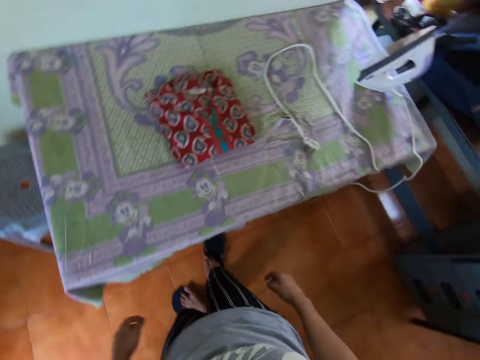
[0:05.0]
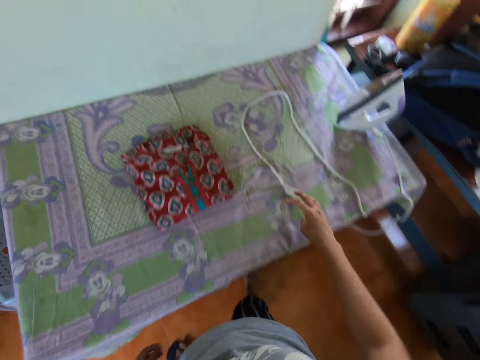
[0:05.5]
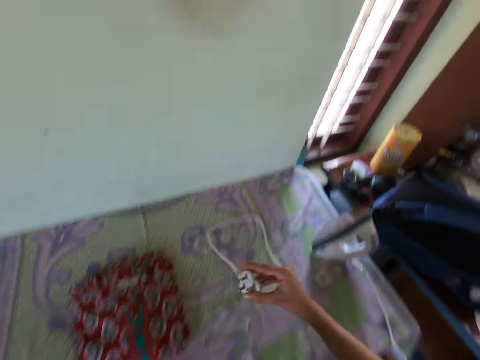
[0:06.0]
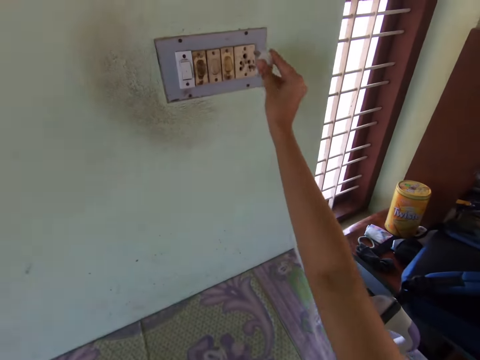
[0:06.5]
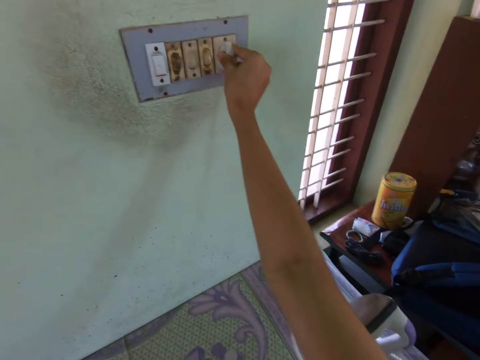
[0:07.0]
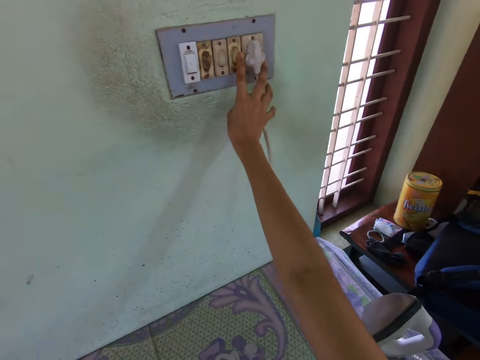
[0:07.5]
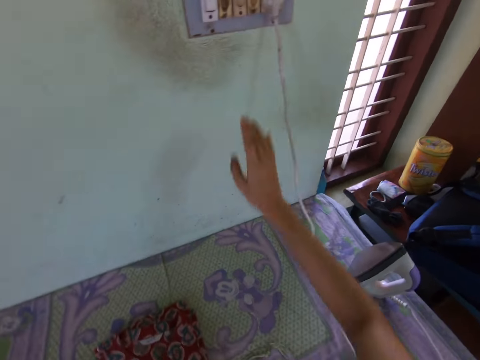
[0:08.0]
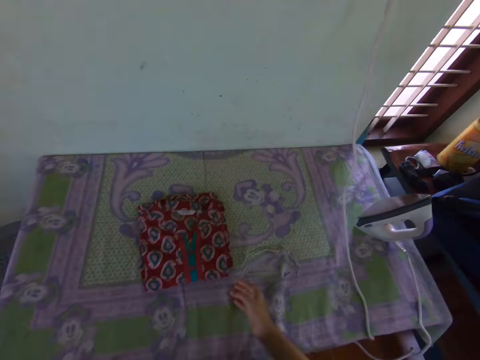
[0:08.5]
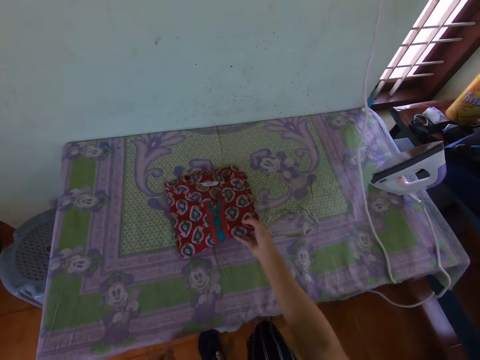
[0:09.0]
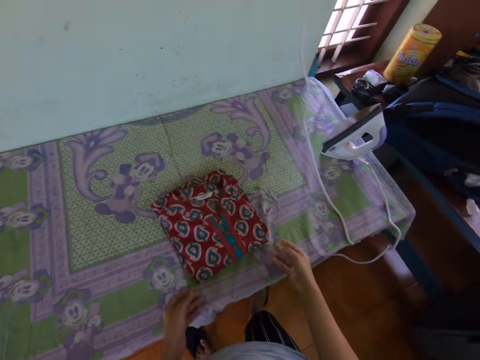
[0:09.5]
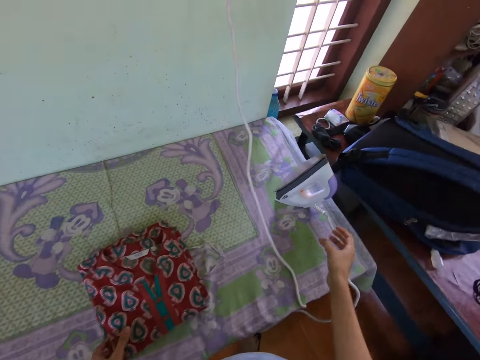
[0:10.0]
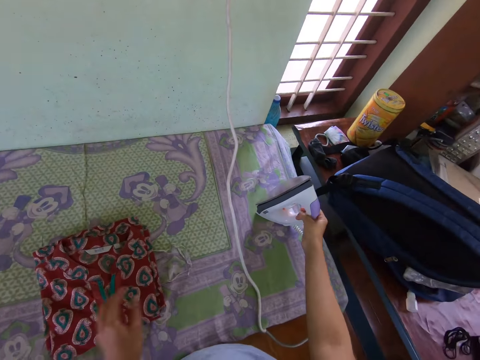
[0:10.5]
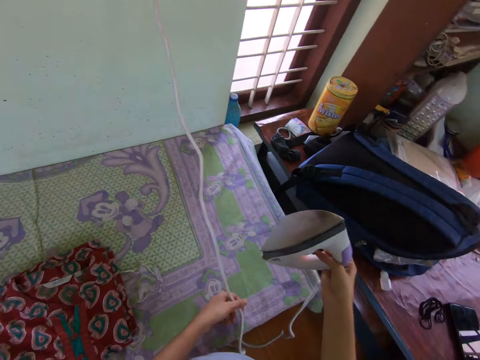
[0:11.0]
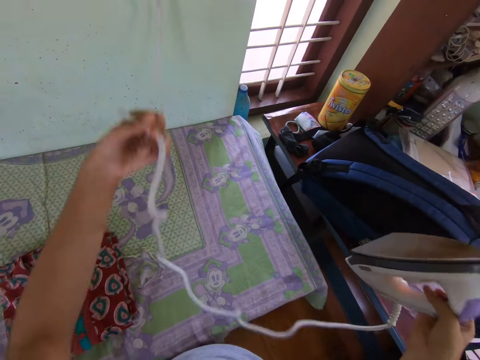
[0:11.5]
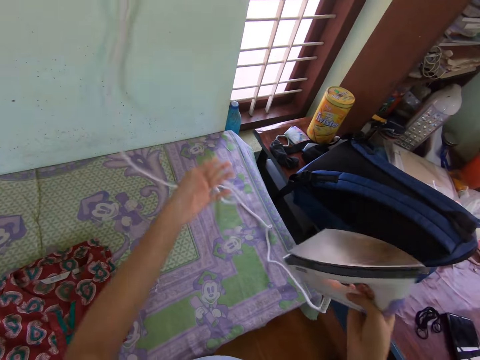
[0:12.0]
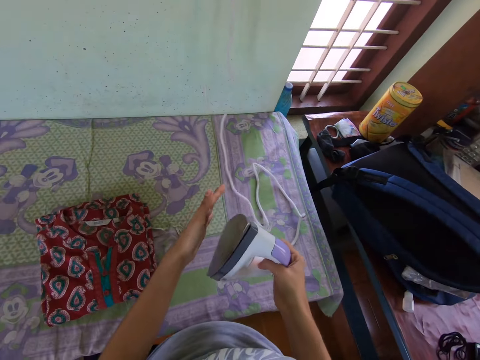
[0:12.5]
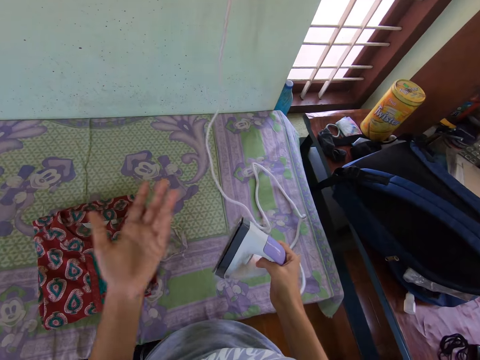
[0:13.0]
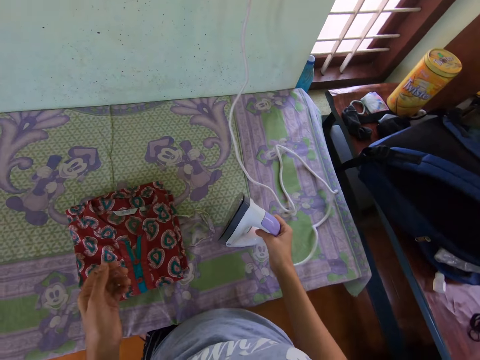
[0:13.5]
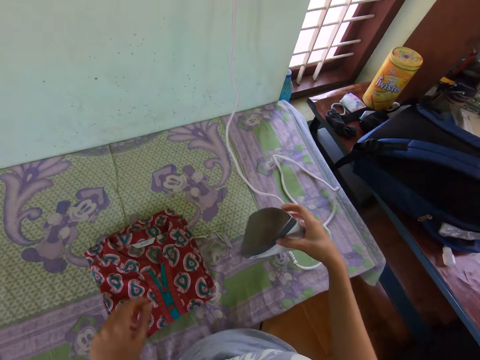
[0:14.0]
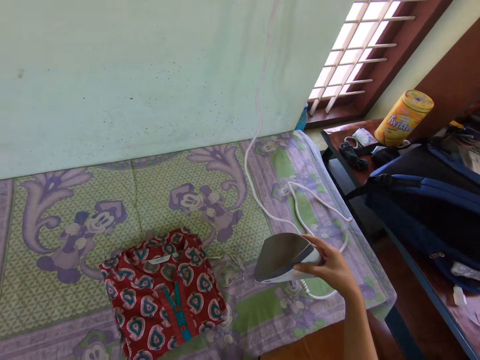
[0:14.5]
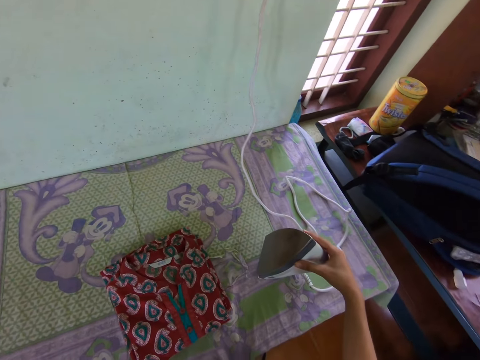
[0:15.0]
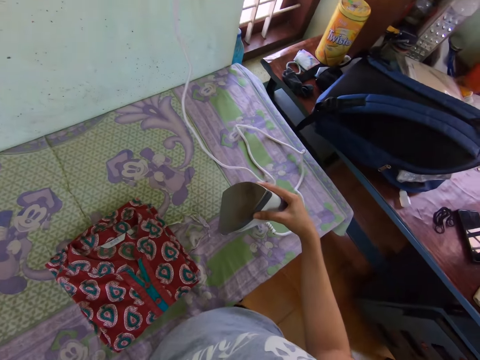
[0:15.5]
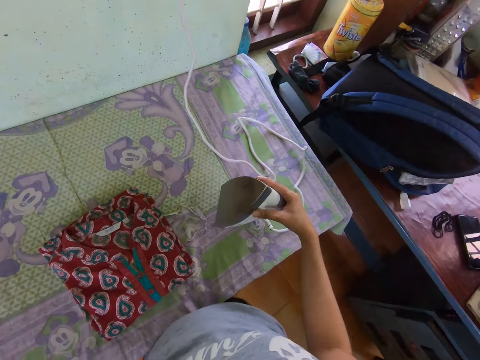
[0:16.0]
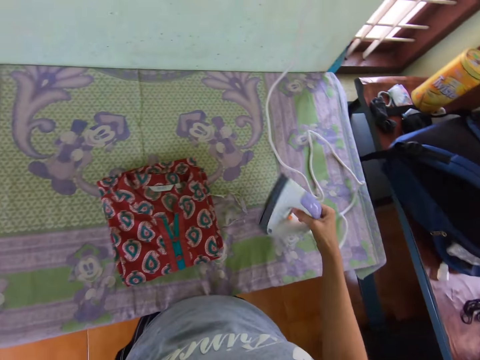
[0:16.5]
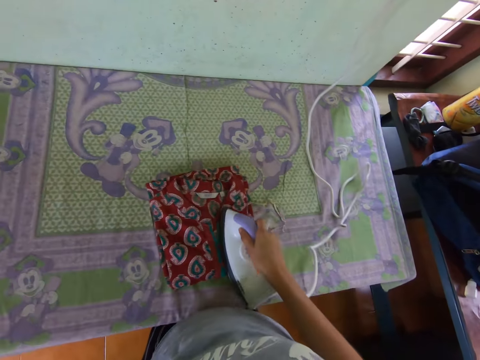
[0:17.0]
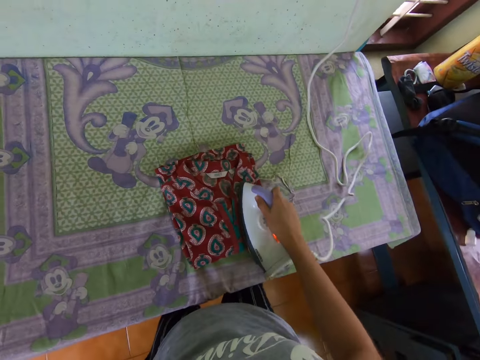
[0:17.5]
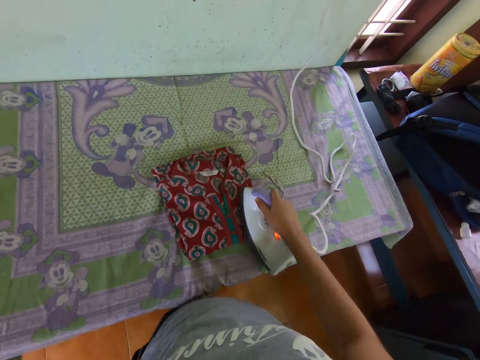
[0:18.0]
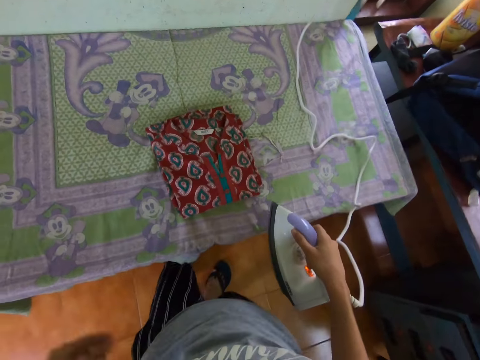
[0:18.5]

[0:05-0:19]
The camera wearer picks up the plug from the table. They plug in the iron plug in the socket. They move the cloth. They pick up the shirt on the table with the right hand. They pick up the electric iron on the table with the right hand. They hold the iron cable with the left hand and throw the electric cable with the left hand. They place the electric iron on the table. They pick up the electric iron on the table with the right hand. They iron the shirt with the electric iron in the right hand.

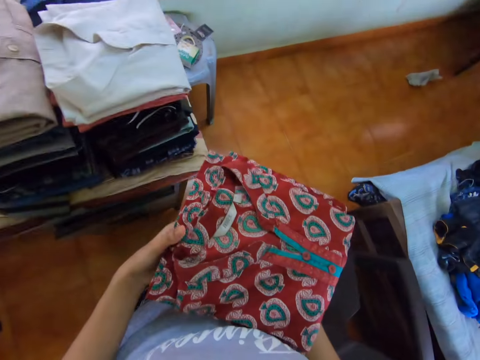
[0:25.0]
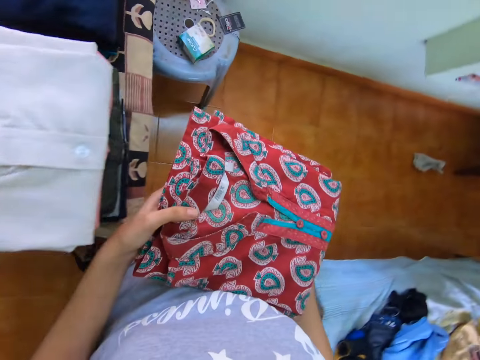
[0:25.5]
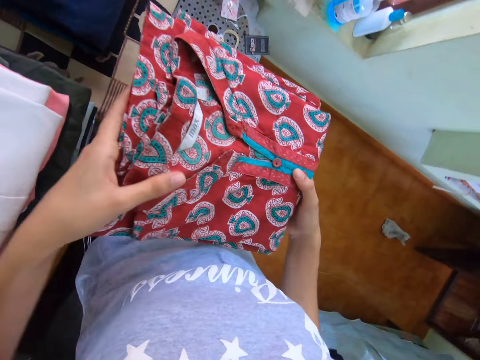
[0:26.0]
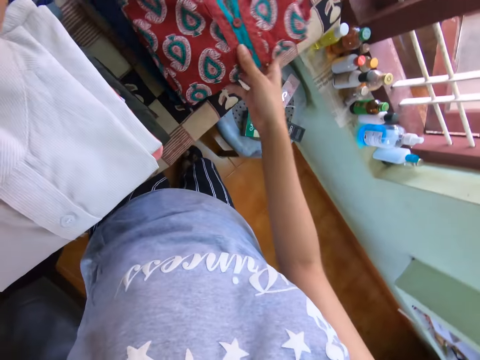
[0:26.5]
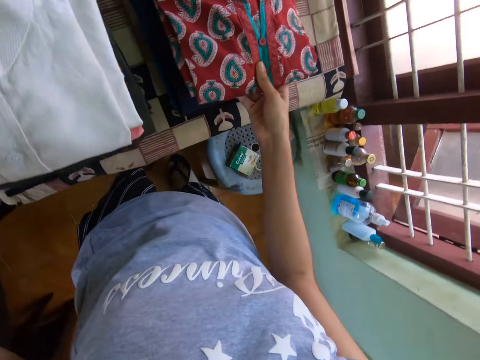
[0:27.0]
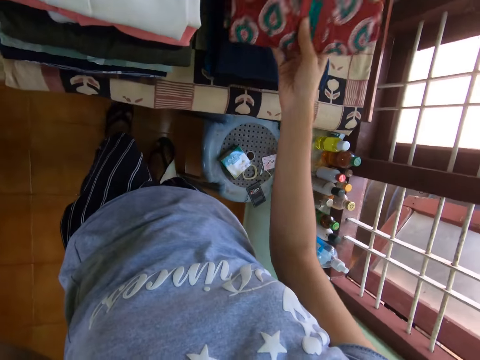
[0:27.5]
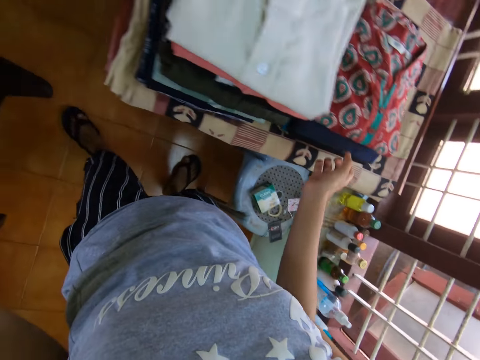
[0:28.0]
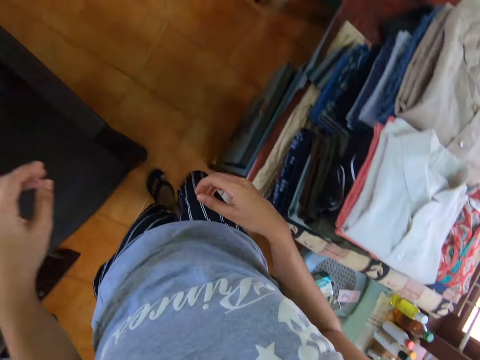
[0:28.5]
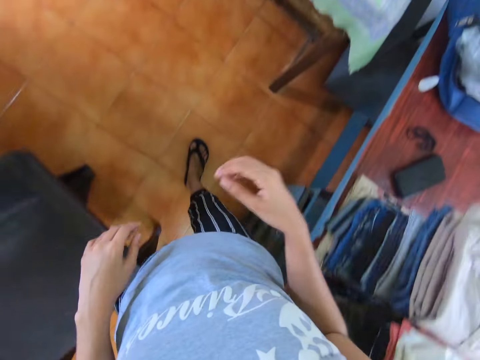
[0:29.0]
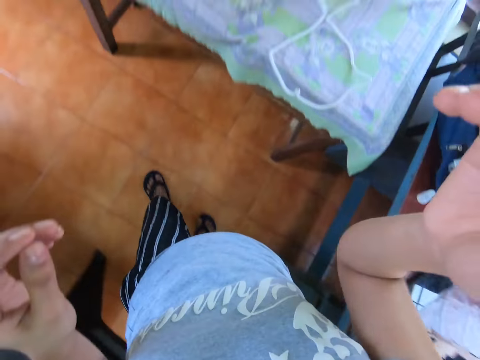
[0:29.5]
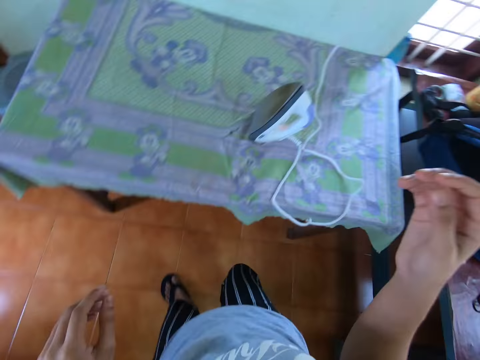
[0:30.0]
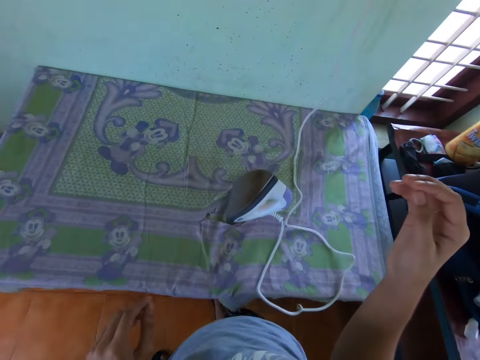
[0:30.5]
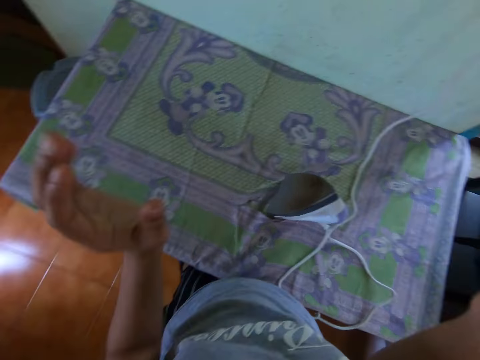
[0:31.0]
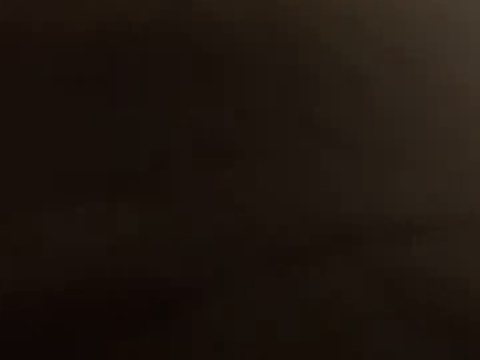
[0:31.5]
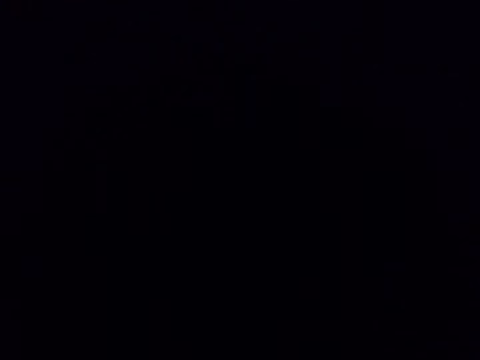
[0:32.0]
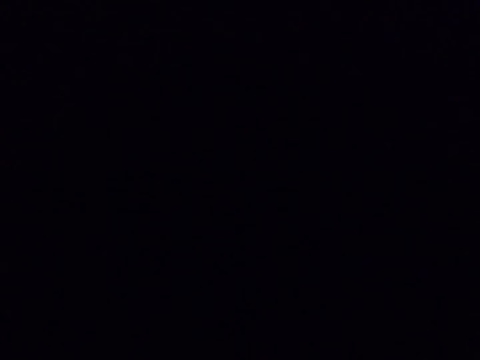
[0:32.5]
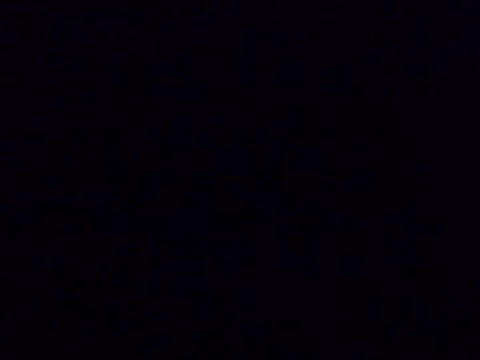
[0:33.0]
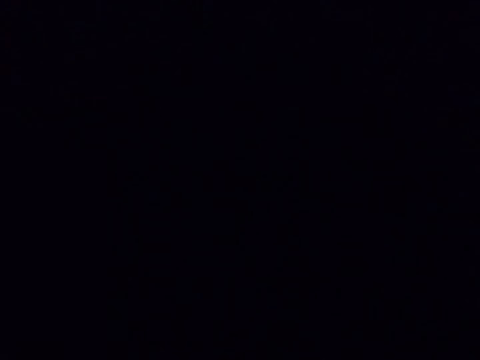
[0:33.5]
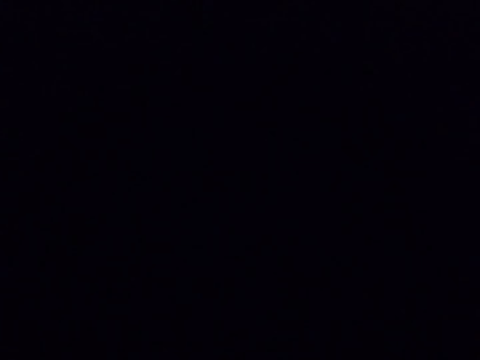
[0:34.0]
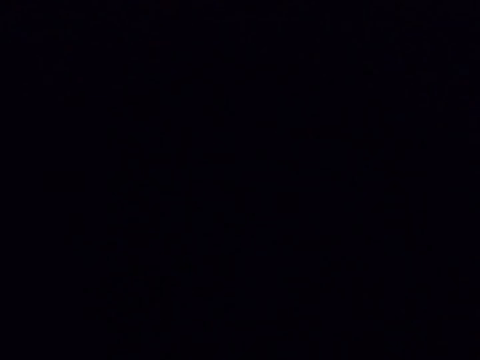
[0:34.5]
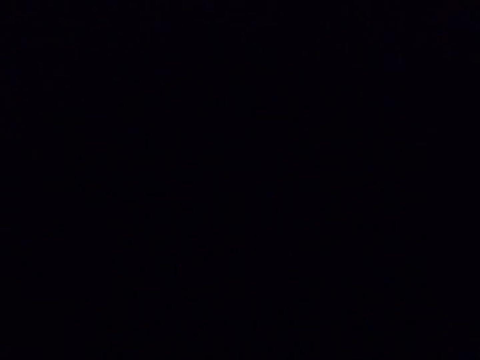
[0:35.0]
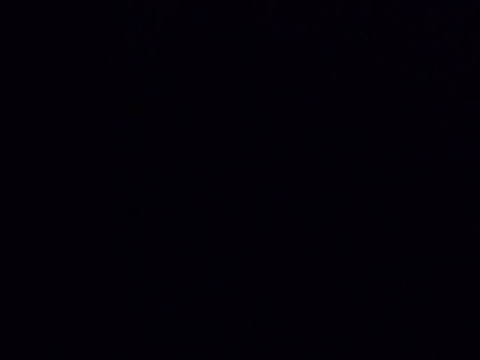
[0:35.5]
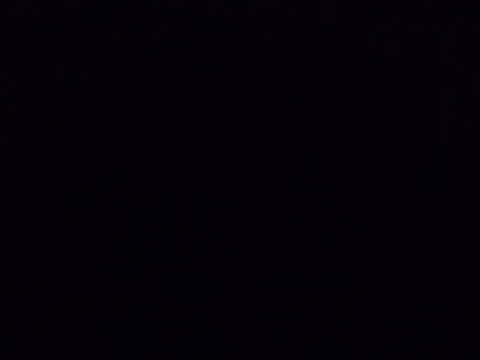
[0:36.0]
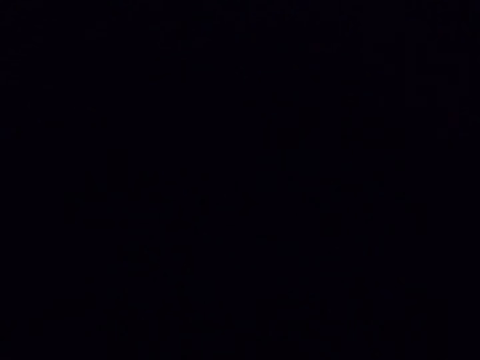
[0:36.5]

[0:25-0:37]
The camera wearer holds the shirt with both hands. They place the shirt on the table with the right hand. They walk around the room. They adjust the camera with both hands.
